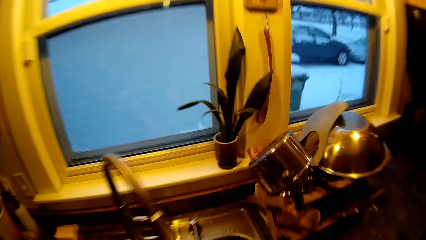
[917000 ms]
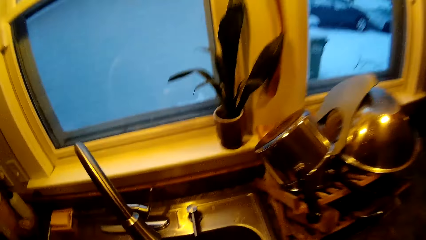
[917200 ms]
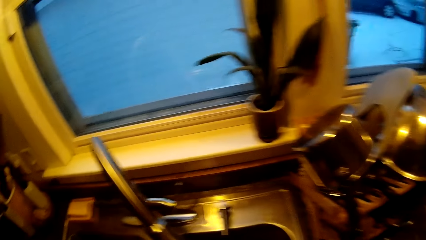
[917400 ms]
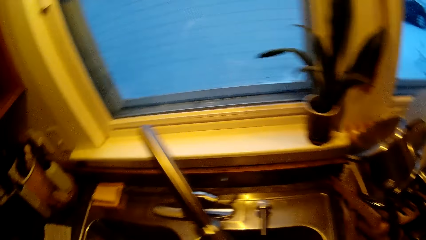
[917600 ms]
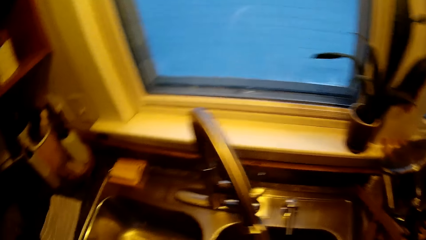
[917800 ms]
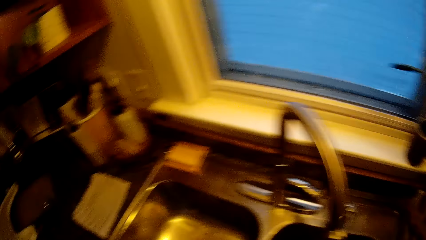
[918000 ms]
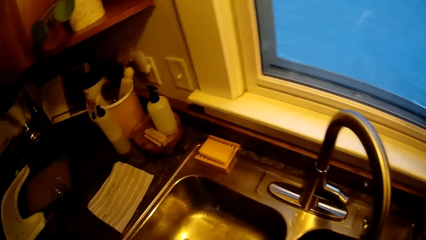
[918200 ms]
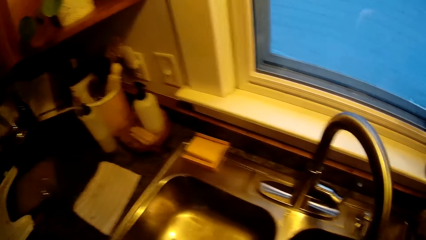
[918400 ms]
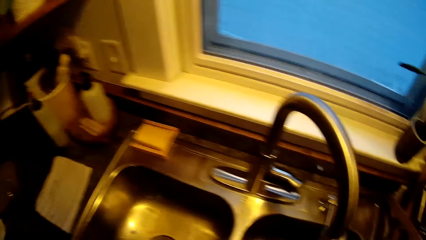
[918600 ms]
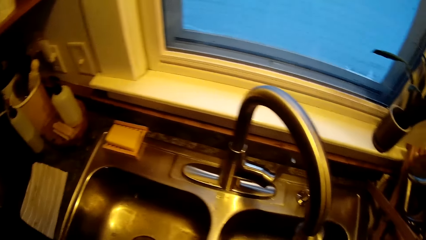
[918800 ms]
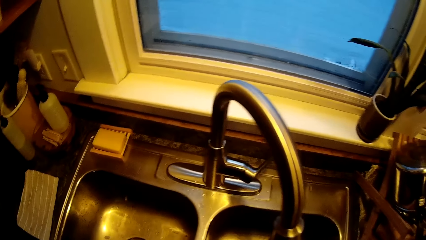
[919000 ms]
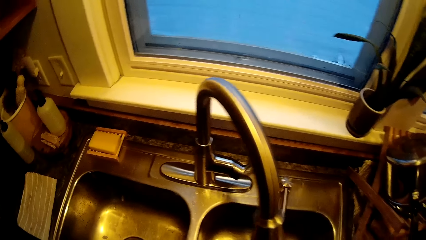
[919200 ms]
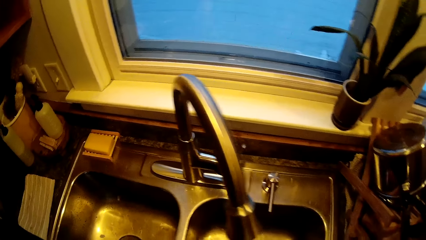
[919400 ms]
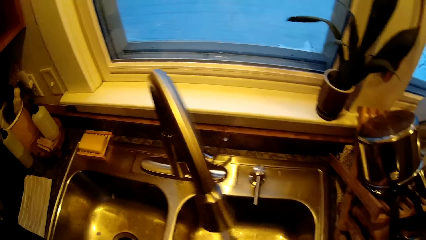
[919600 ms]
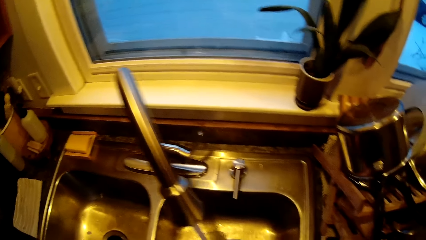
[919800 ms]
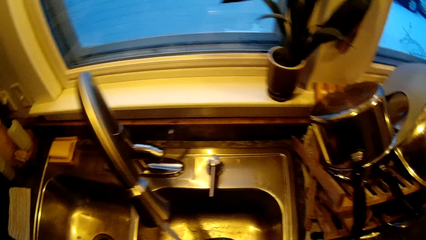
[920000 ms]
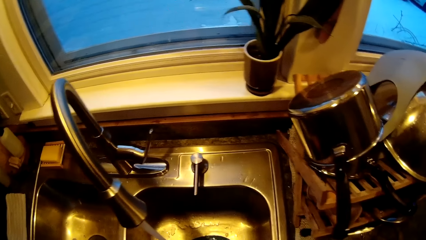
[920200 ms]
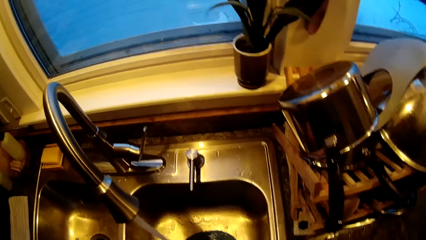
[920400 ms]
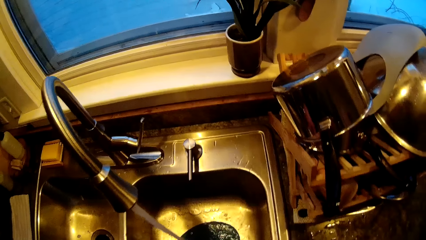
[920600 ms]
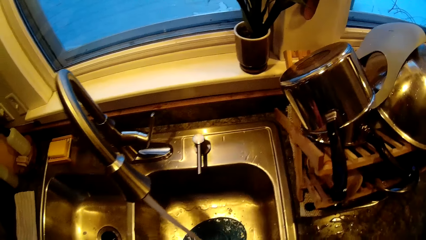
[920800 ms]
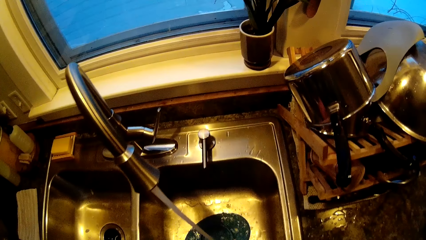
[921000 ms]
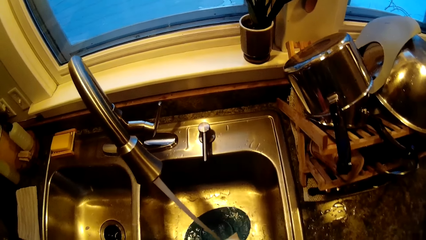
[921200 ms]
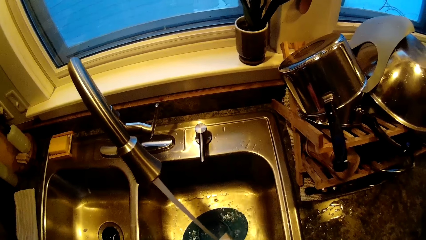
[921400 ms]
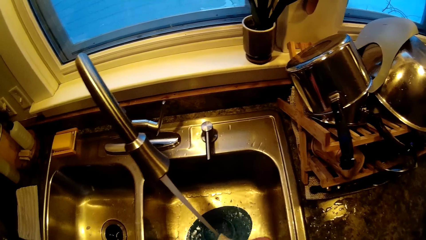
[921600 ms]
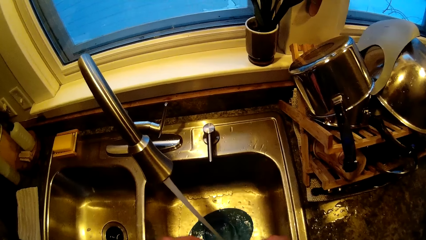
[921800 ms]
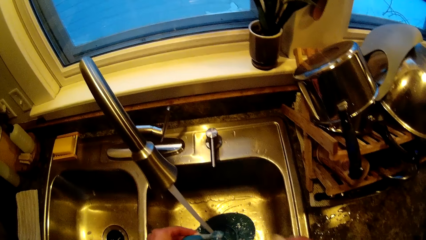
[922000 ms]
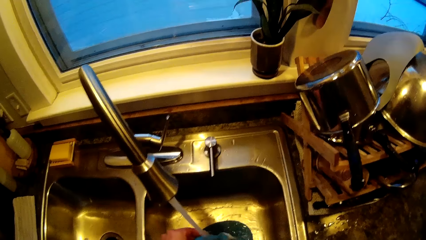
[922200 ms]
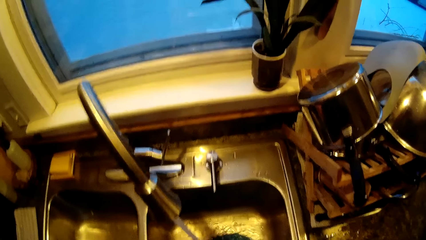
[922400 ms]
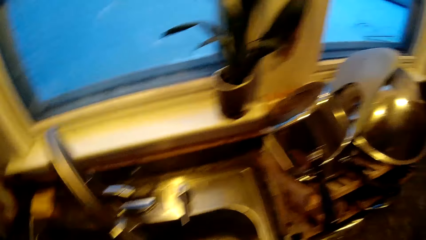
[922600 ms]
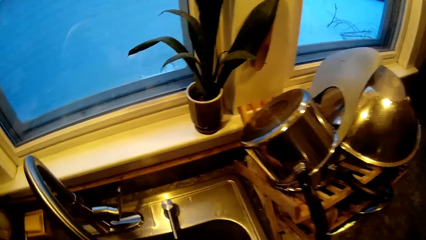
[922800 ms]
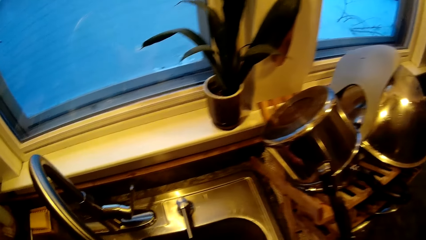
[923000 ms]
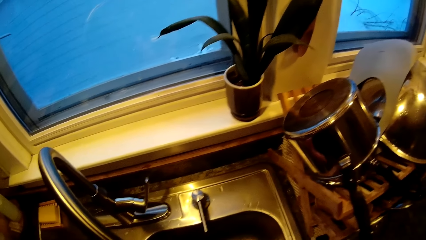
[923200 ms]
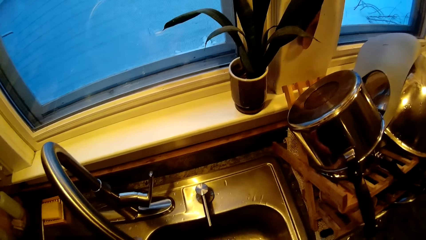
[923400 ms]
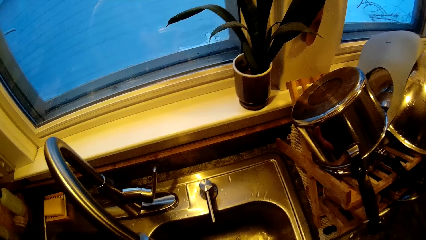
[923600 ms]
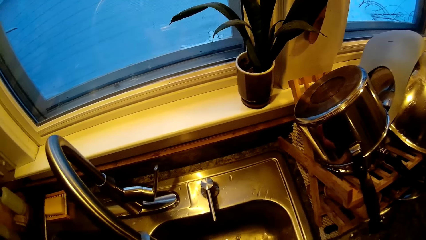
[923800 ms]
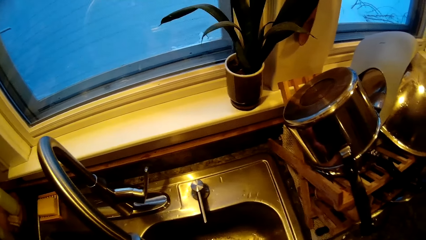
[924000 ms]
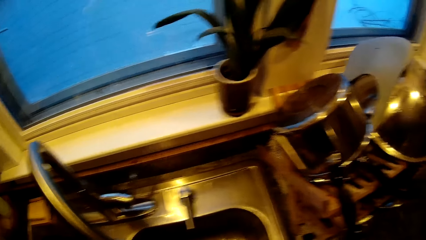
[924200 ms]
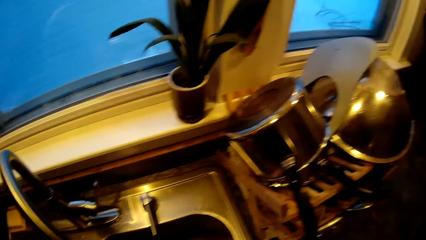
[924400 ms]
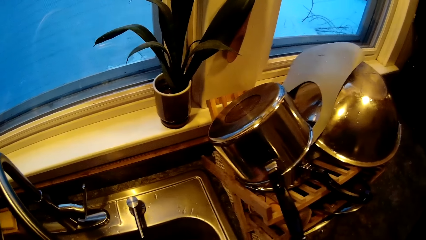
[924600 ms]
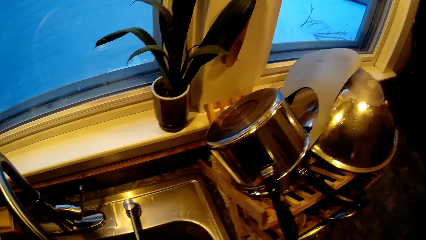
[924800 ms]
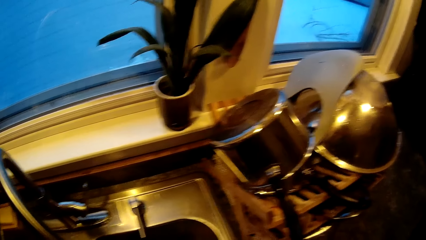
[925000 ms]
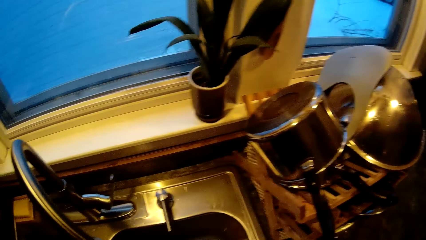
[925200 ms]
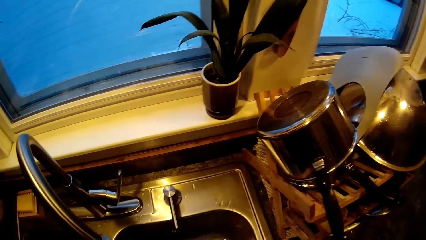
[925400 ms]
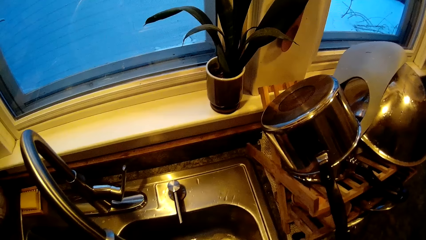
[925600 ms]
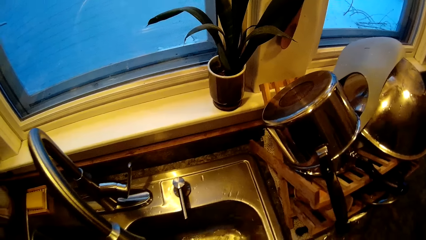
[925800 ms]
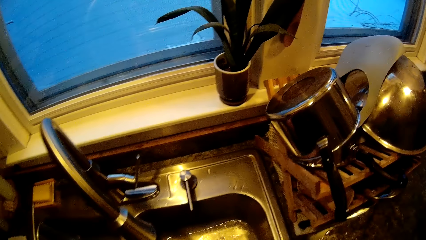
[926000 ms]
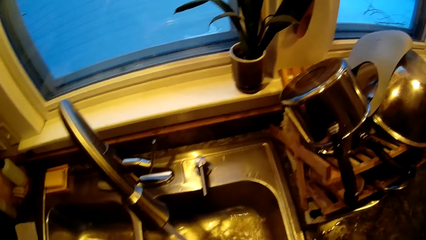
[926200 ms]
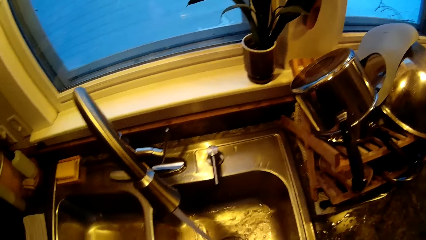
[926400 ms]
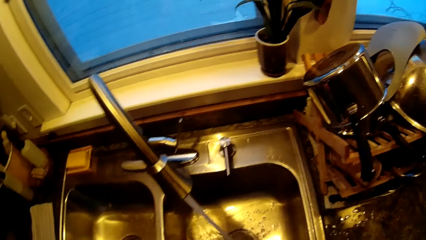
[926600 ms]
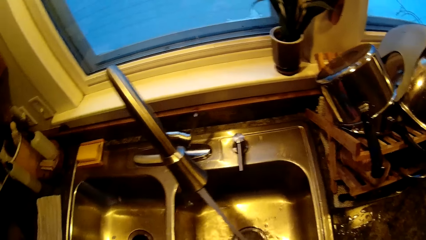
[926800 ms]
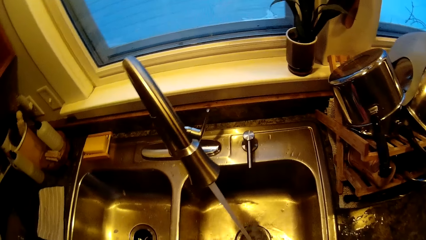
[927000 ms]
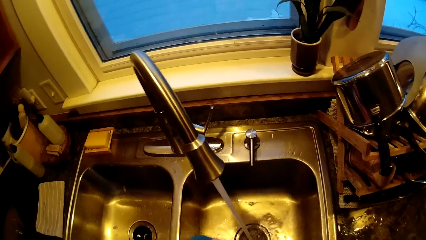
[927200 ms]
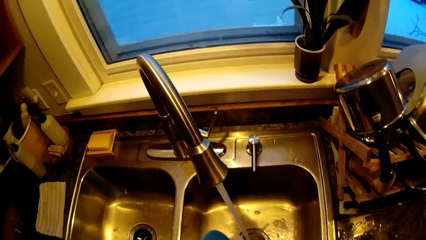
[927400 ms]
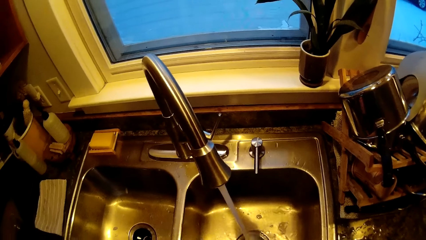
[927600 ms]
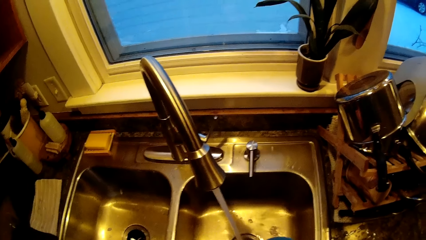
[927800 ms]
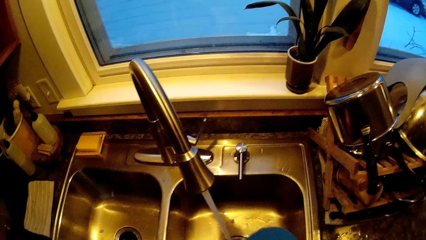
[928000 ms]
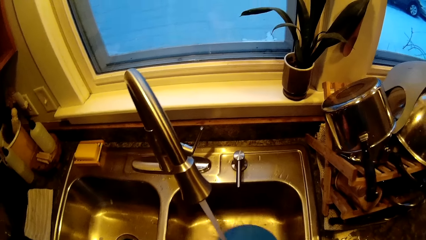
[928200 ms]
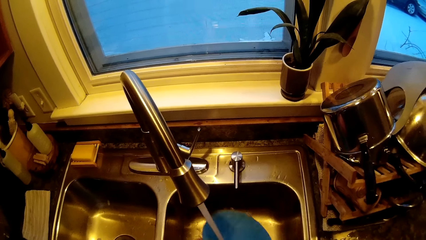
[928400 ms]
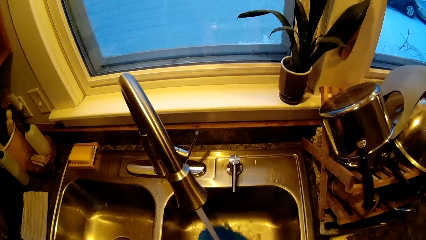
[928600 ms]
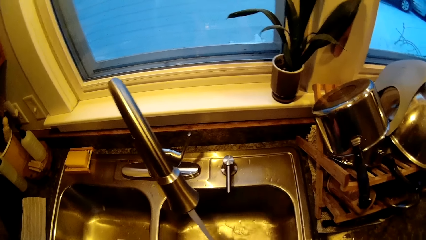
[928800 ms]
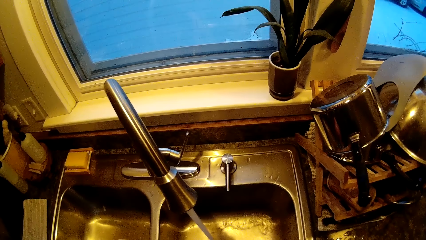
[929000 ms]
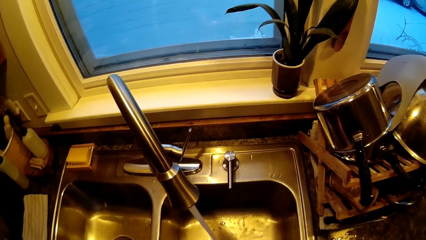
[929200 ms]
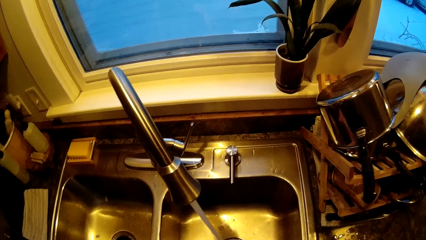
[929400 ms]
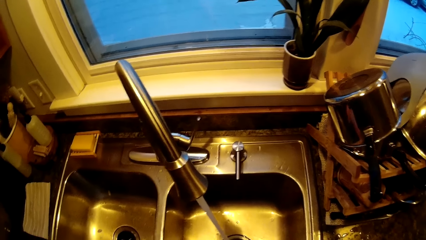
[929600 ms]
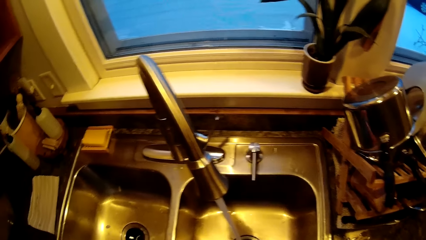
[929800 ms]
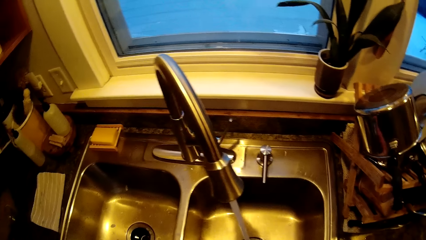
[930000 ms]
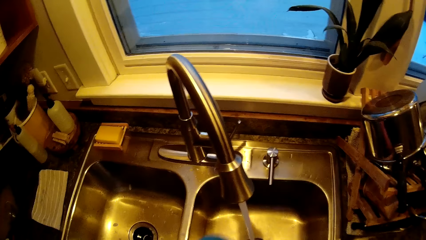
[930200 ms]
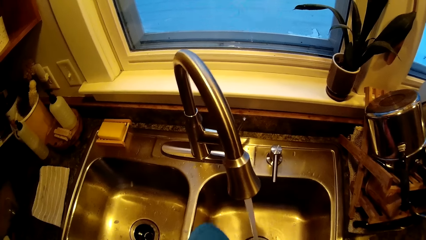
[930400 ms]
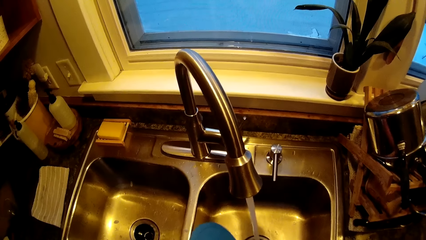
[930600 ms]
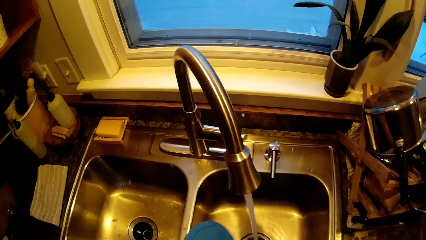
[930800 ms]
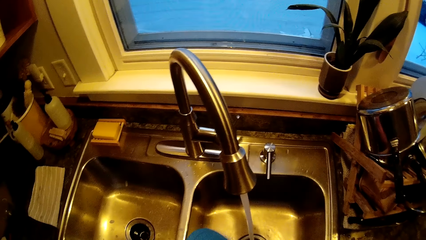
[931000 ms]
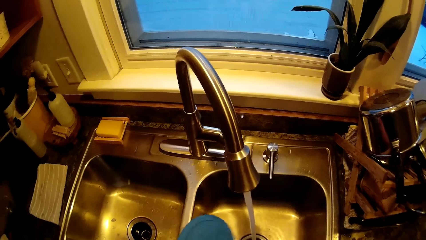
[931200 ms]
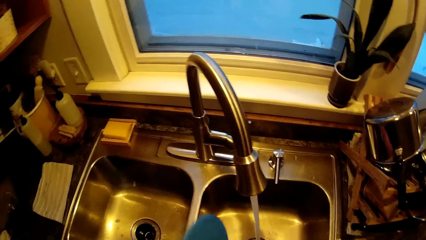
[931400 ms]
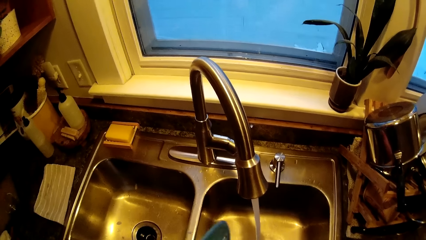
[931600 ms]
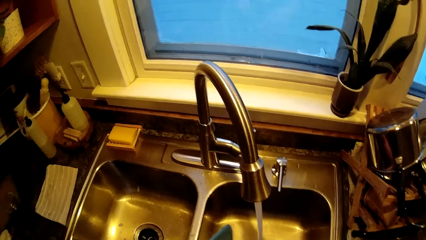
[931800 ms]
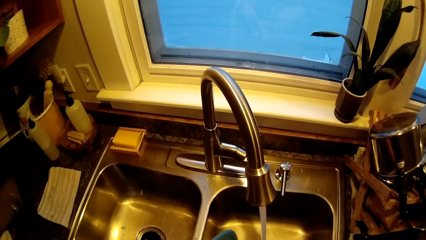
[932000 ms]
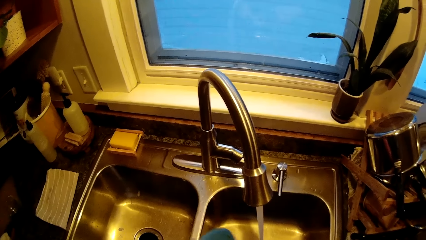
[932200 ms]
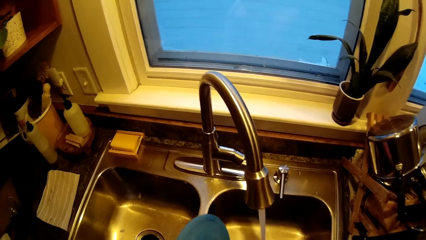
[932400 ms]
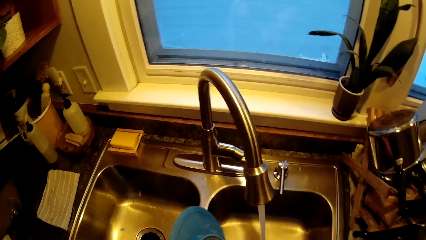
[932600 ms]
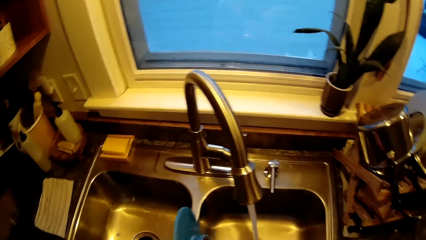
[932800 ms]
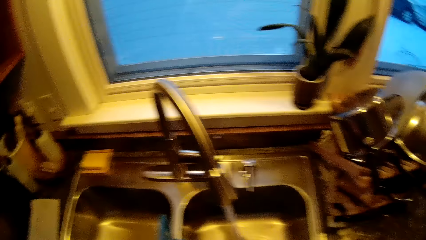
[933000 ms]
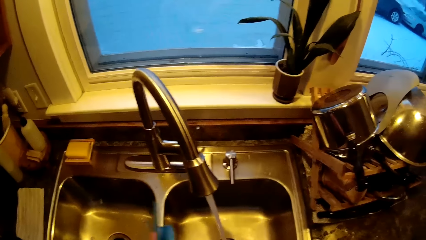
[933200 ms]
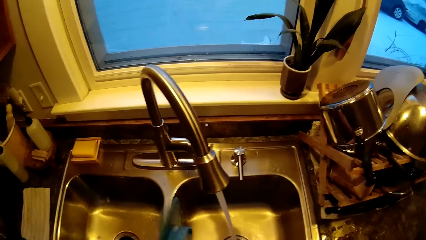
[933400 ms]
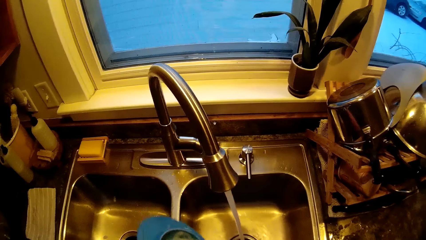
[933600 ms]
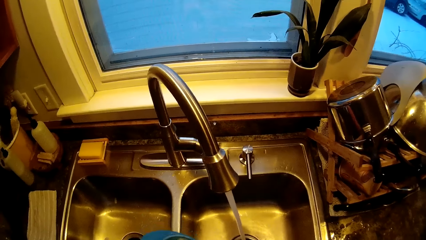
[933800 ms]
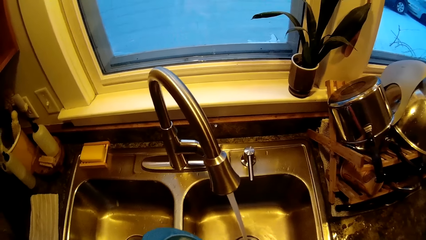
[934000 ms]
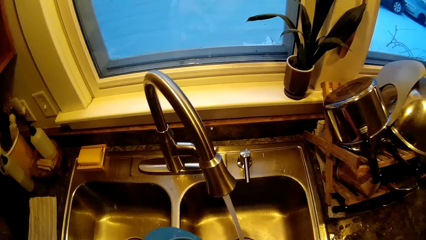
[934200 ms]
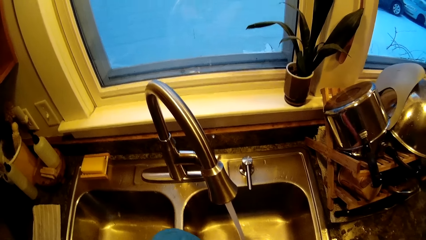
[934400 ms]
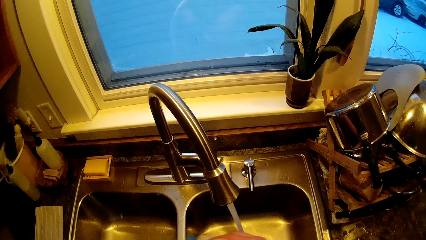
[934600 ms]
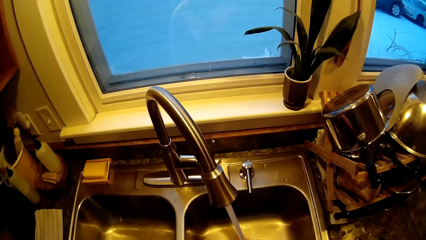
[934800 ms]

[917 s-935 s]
The camera wearer rinses the spoon in his left hand in the kitchen sink. He rinses the plate in his left hand in the kitchen sink. He shakes the plate in his left hand. He wipes the plate in his left hand with a sponge in his right hand.
